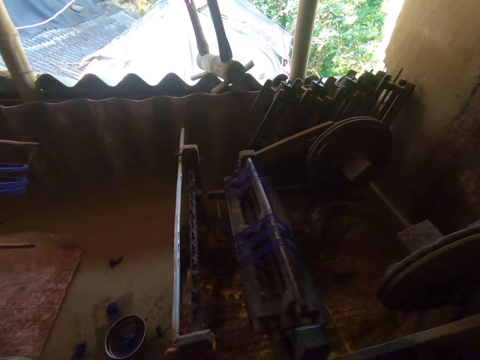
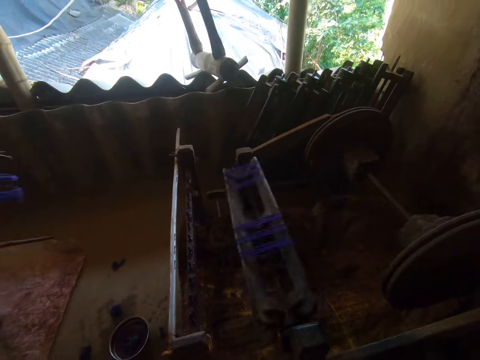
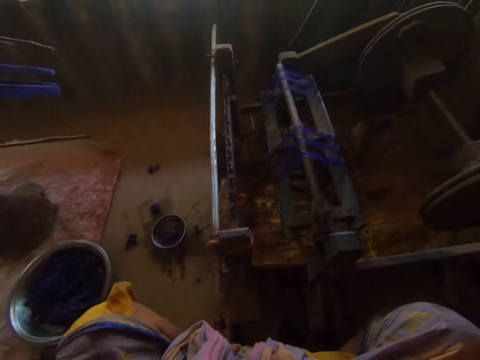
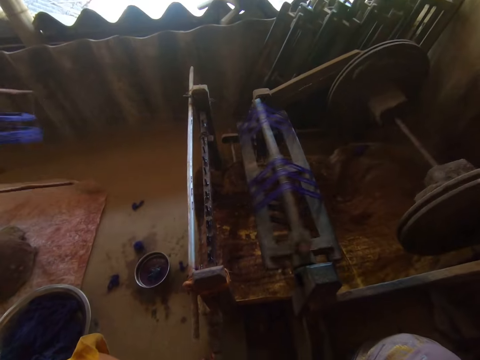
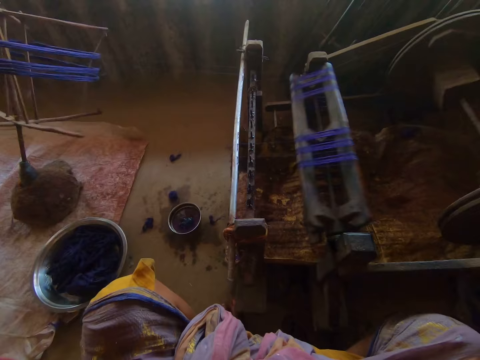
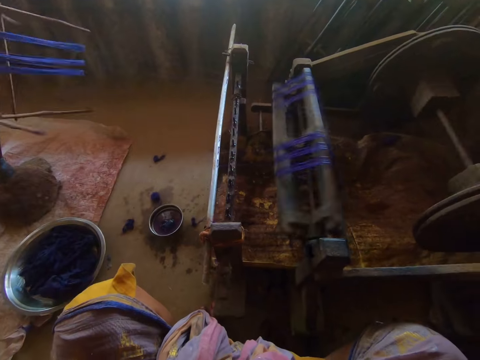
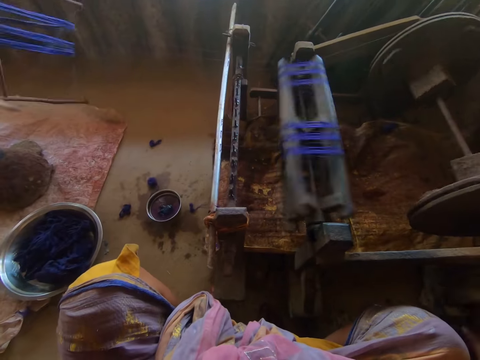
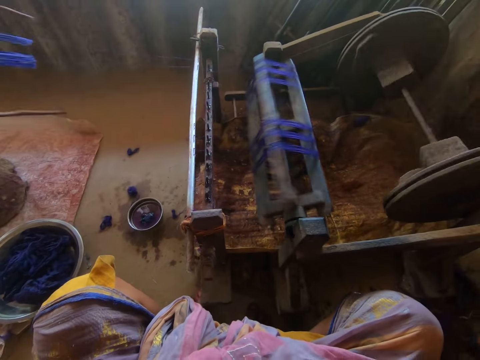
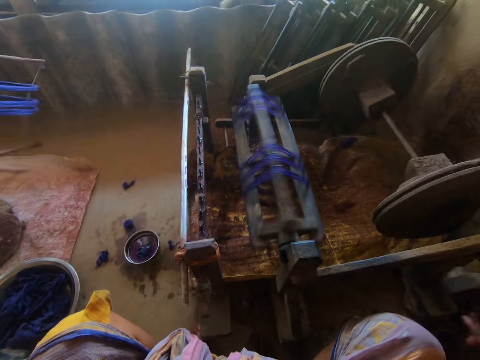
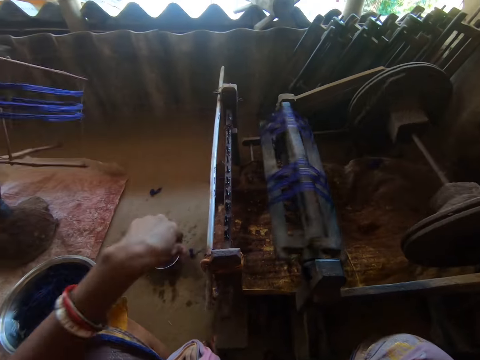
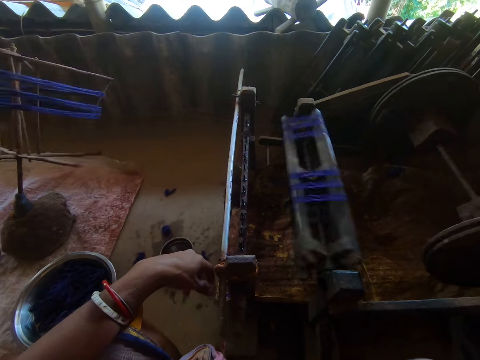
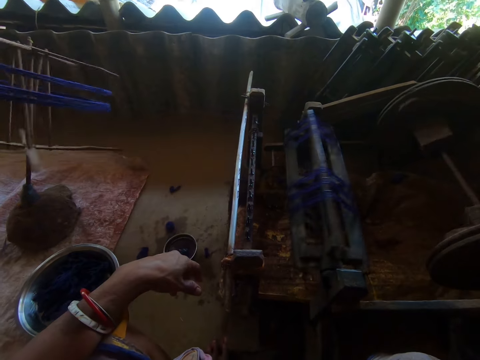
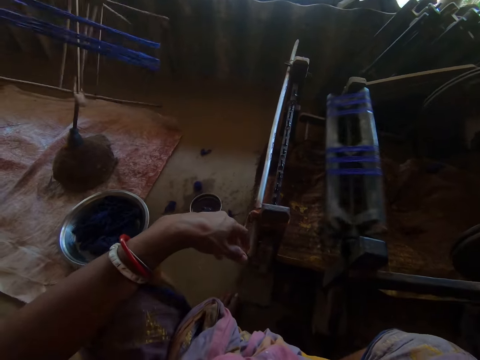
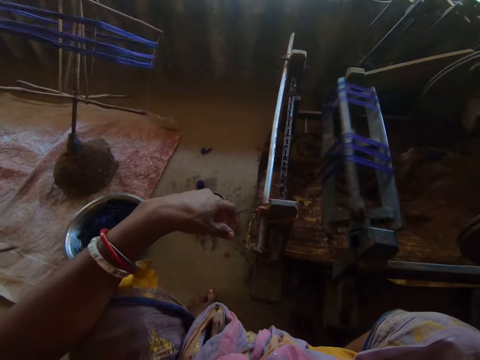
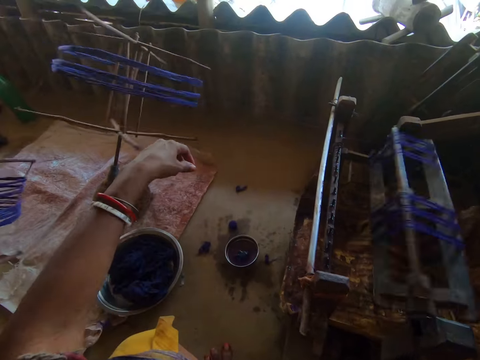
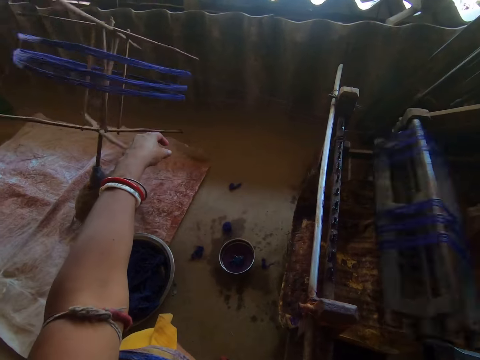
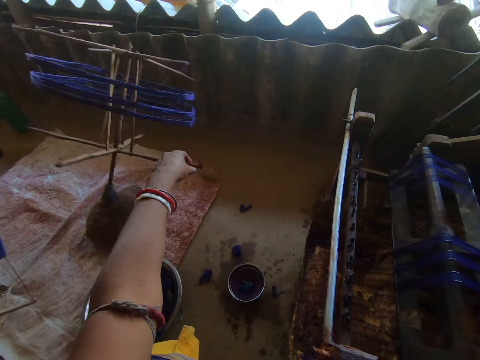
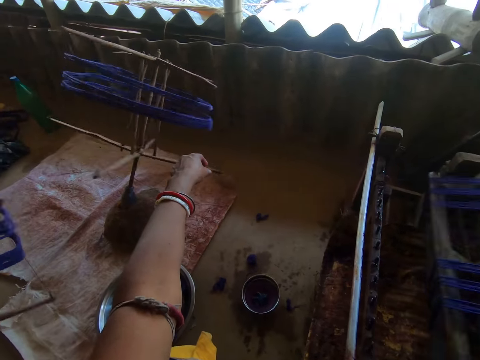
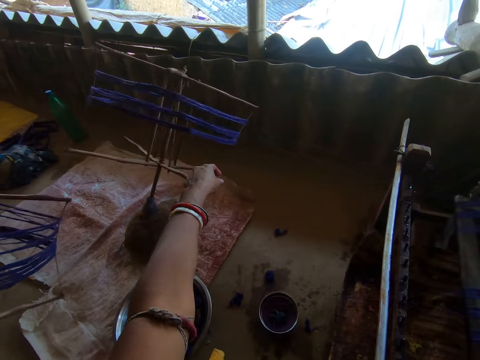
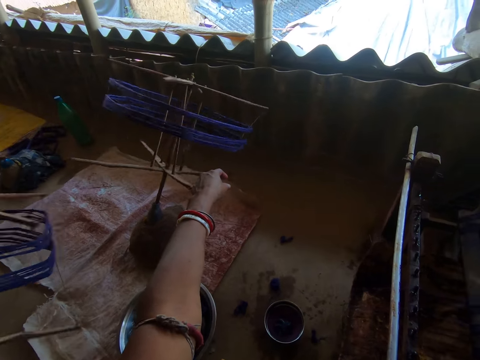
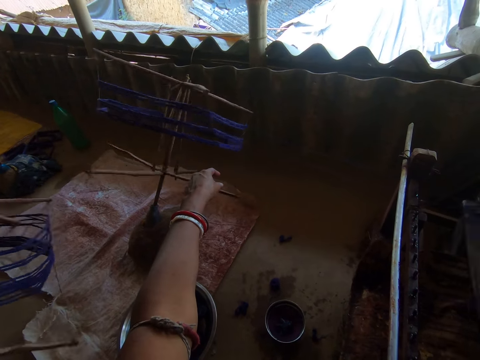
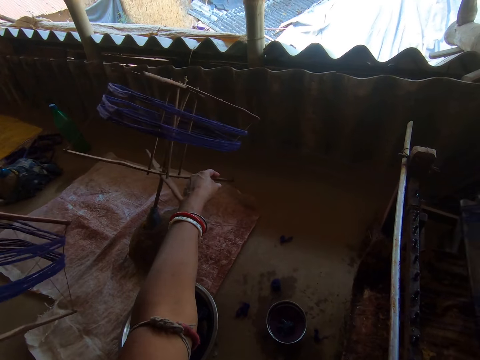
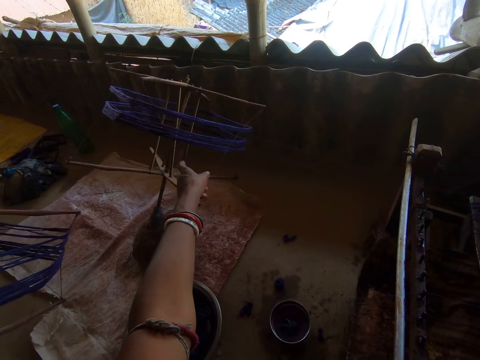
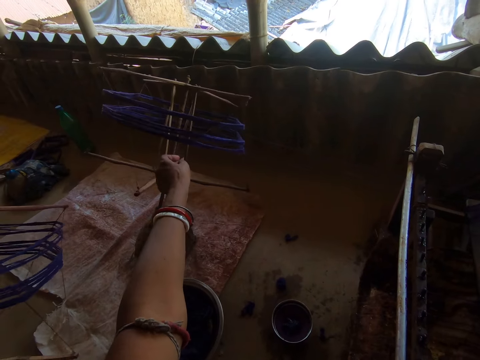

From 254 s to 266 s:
The camera wearer does a hand movement and rotates the machine with her hand. She touches something. She places her hand on her lap. She rotates the machine with her hand. She touches the thread.

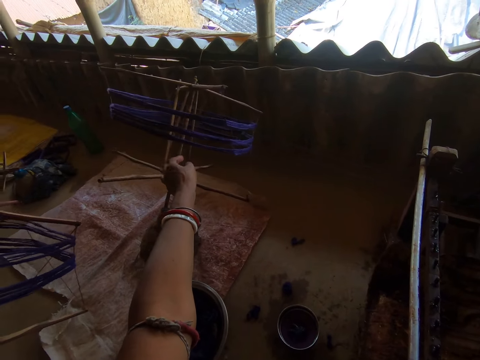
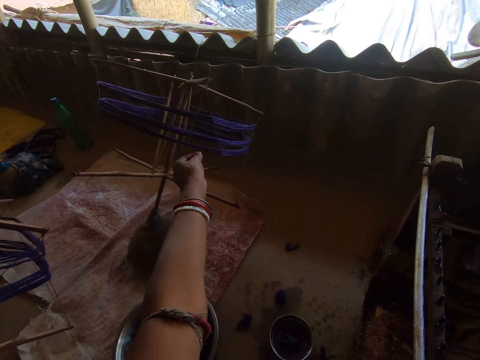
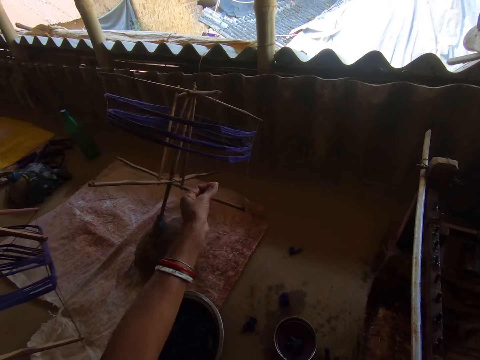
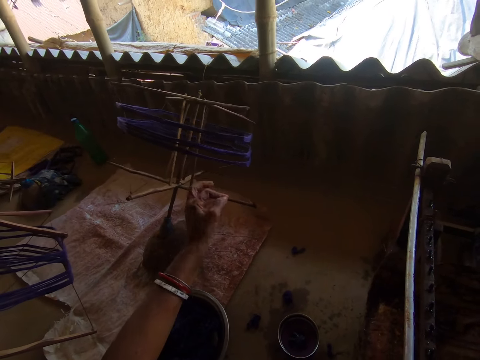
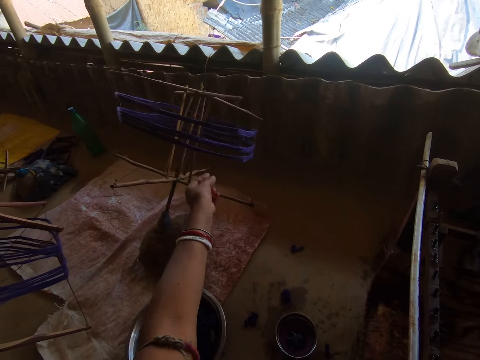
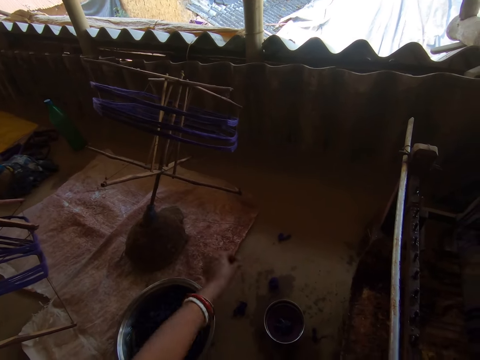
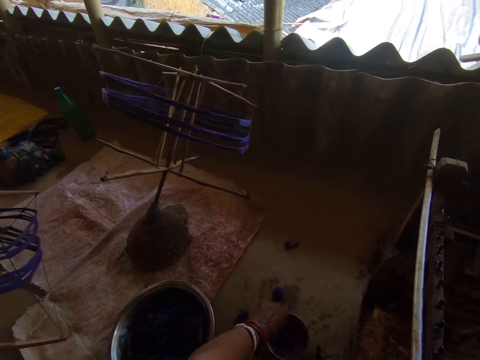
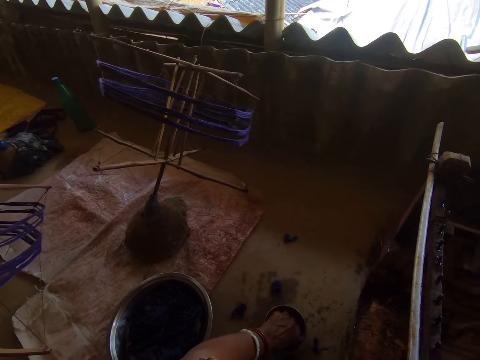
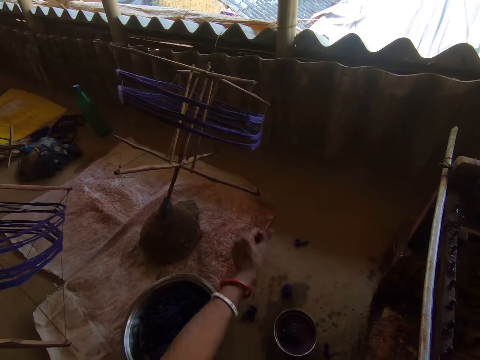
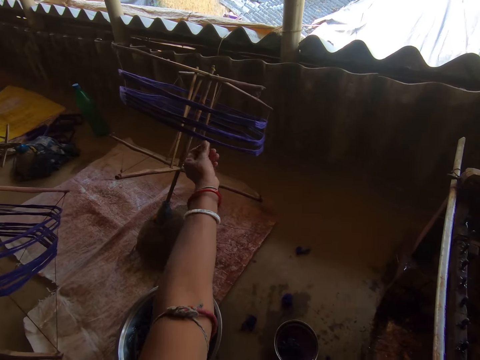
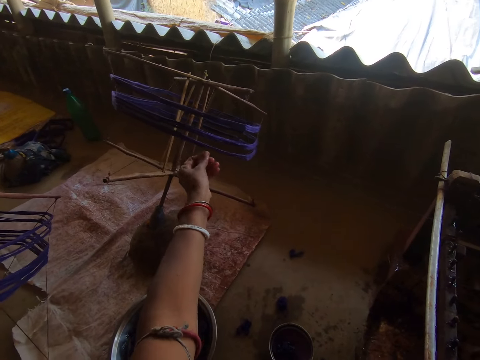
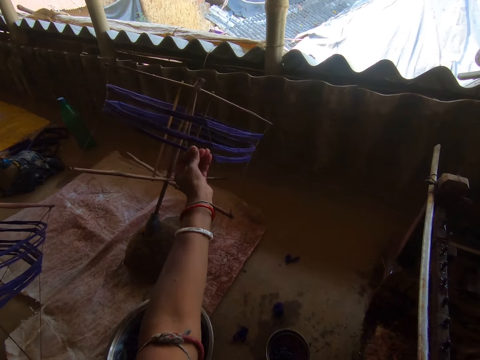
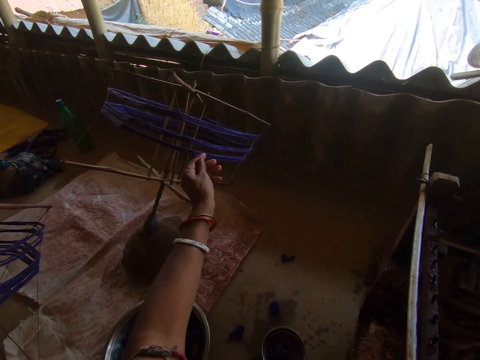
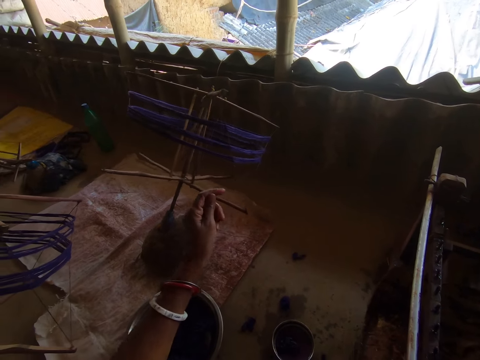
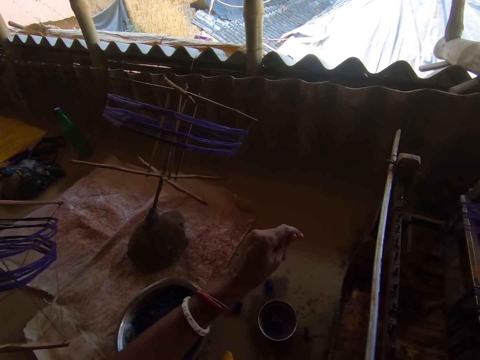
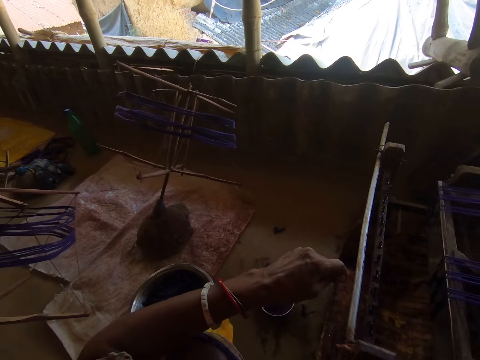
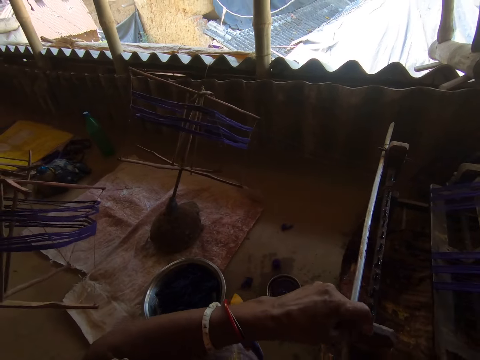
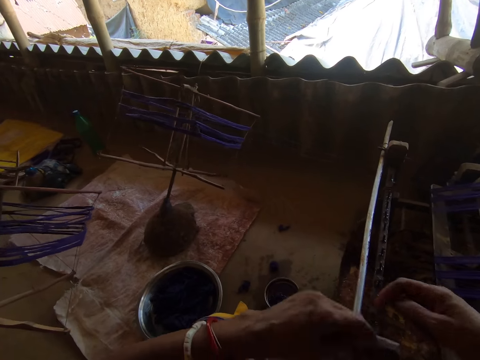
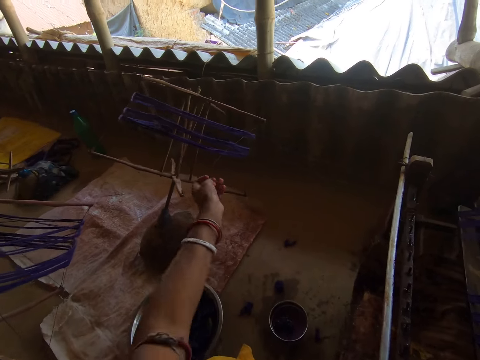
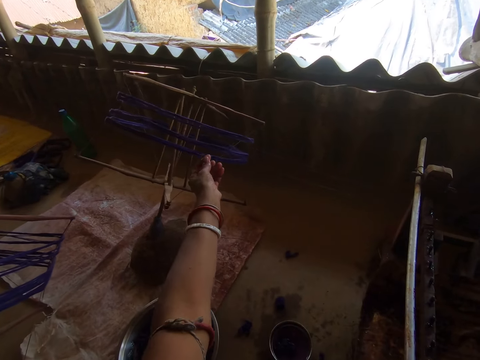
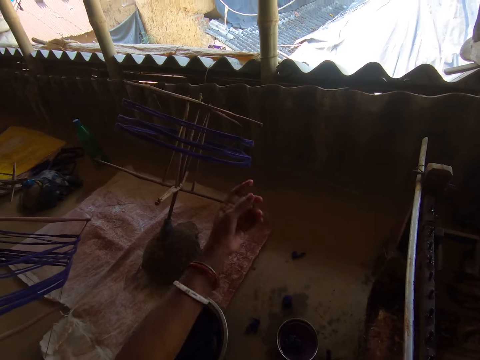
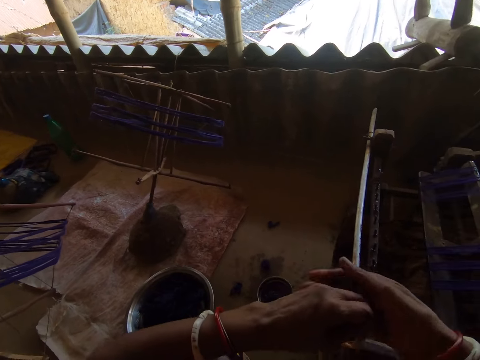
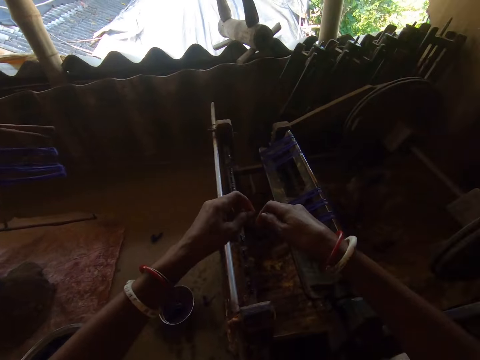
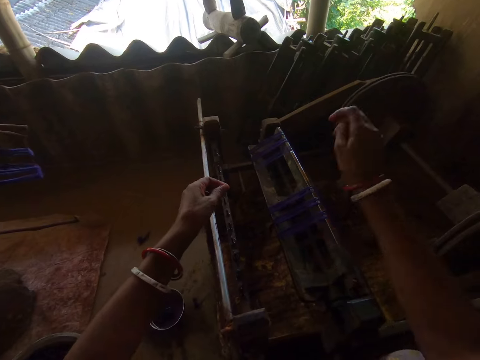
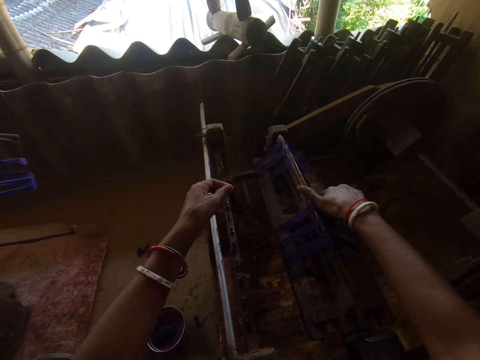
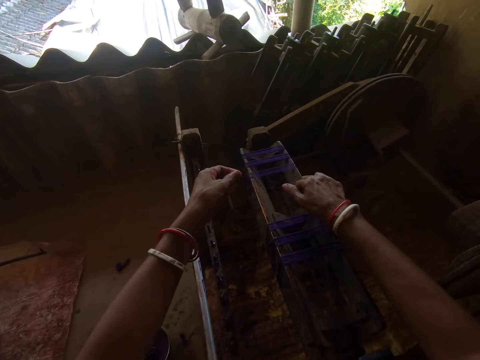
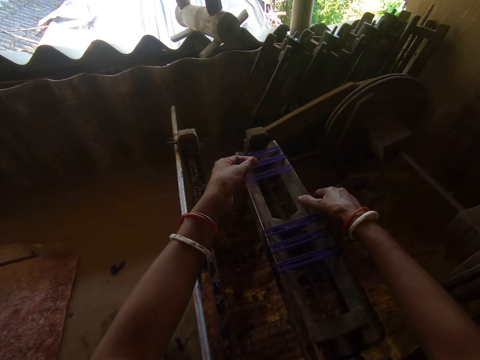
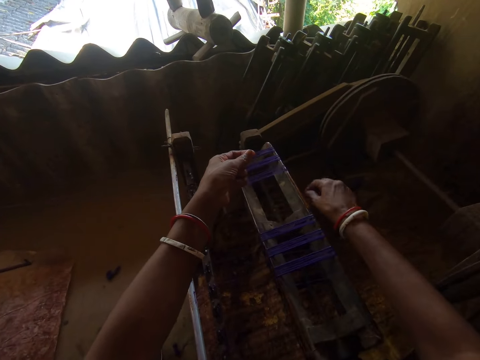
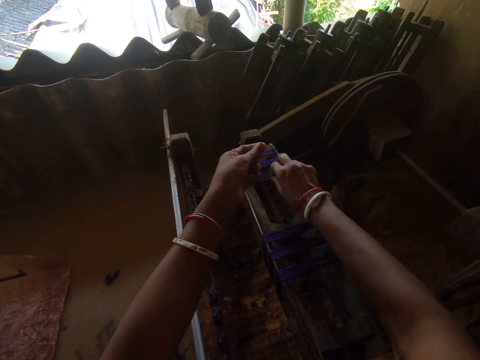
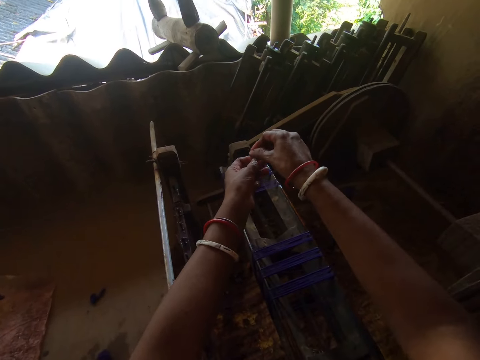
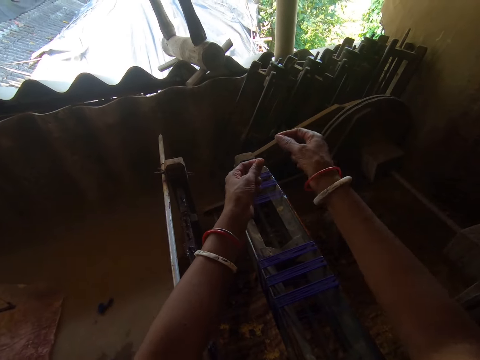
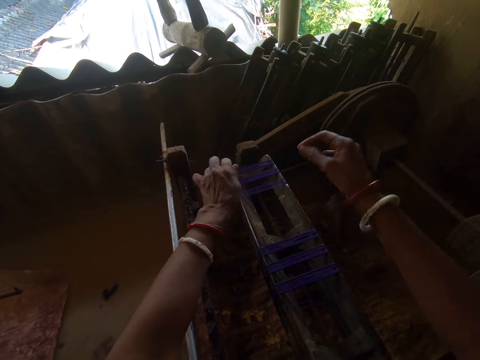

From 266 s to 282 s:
The camera wearer takes the thread with her hand. She pulls the thread with her hand. She dips her hand in the bowl. She touches something. She pulls the thread with her hands. She places the thread on the other hand. She rotates the machine with her hand. She puts the thread on the thread rolling machine.
